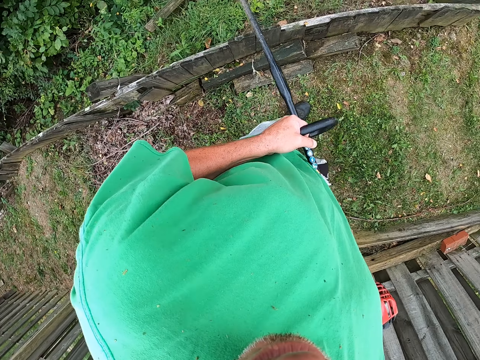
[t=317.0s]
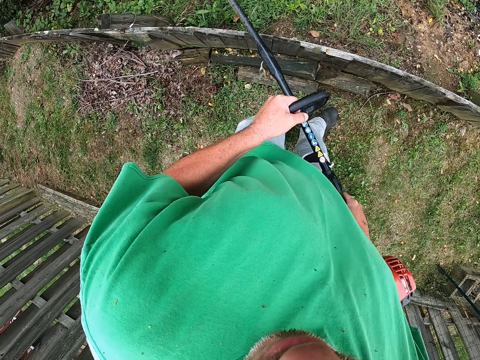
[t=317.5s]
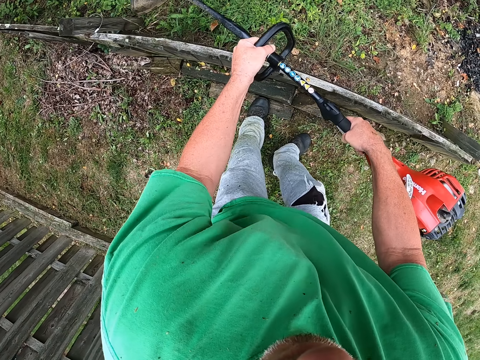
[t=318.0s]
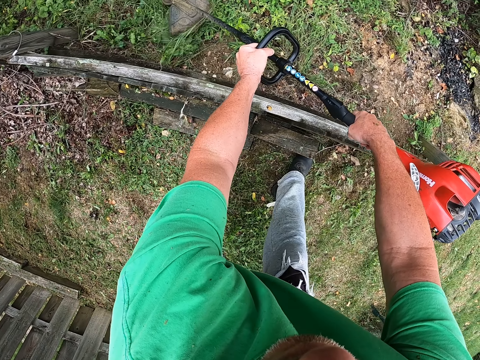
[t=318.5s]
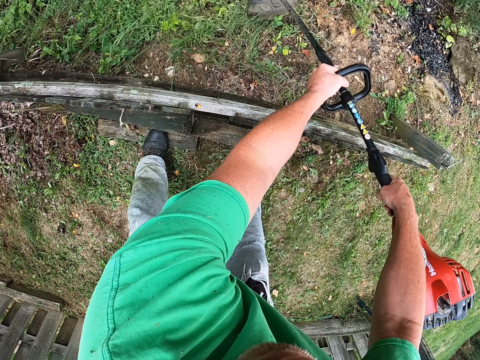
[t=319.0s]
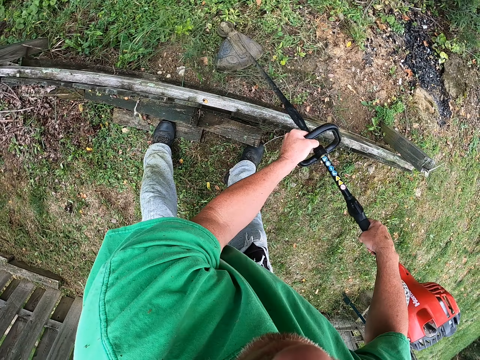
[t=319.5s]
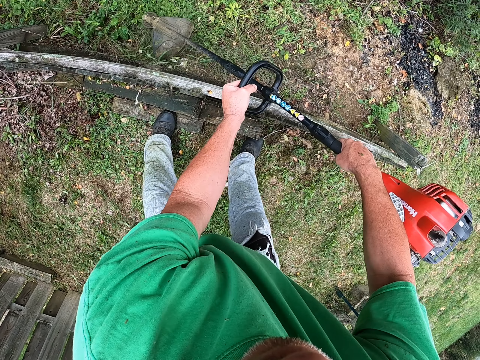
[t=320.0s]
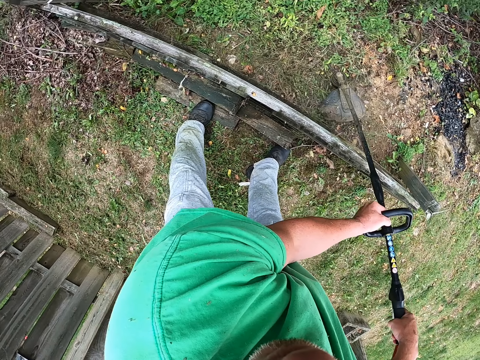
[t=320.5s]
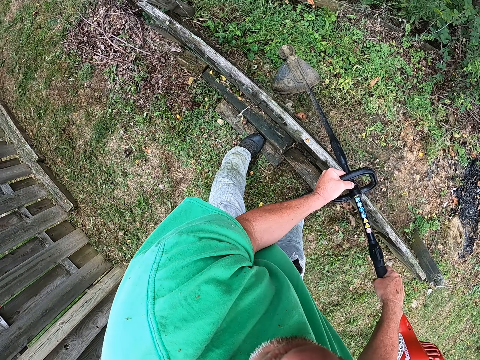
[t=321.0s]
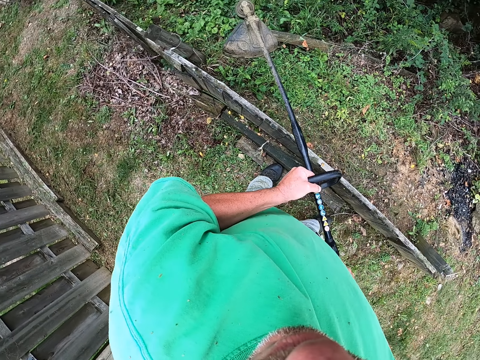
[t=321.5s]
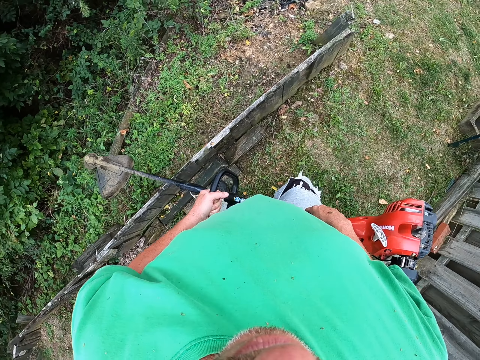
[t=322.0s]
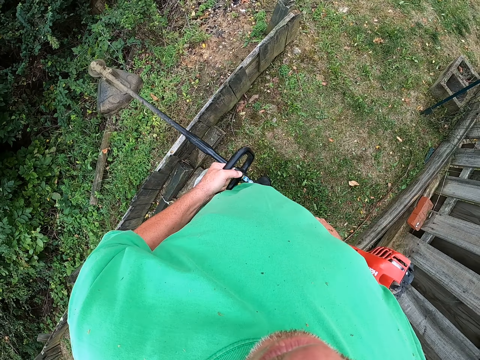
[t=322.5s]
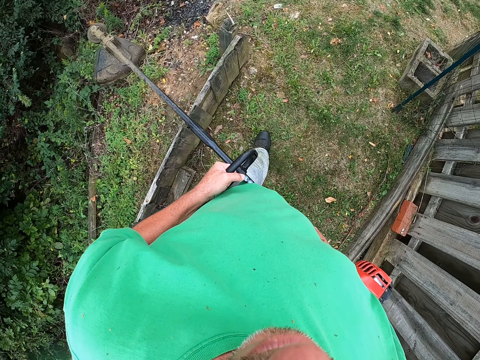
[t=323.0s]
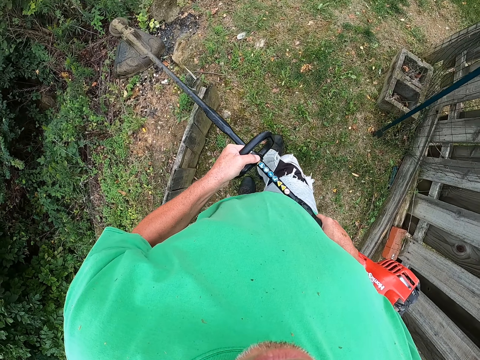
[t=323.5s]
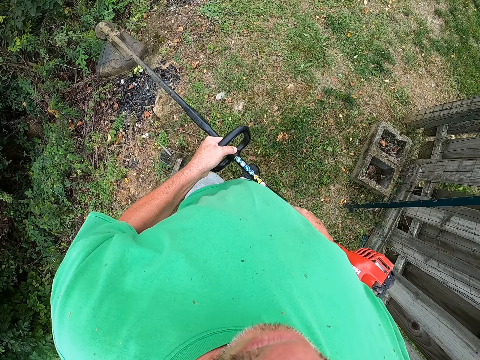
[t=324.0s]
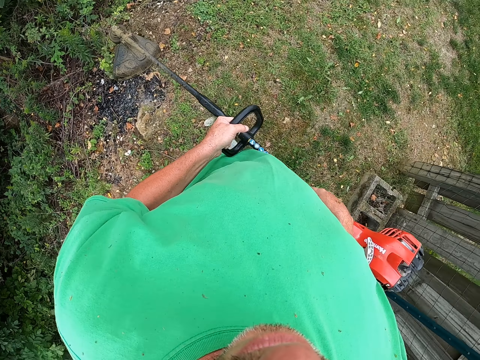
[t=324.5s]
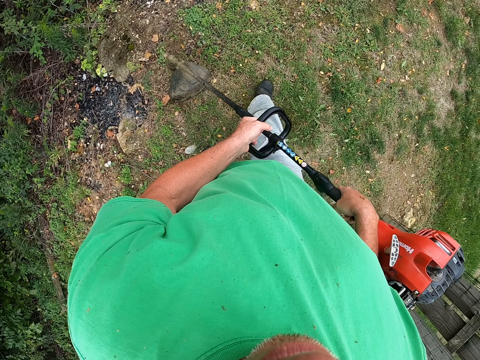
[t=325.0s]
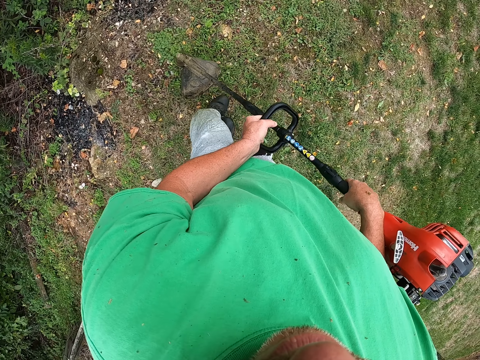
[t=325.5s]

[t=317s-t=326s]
The camera wearer cuts the grass on the ground with a brush cutter. They lift the brush cutter off the grass. They walk around the field.

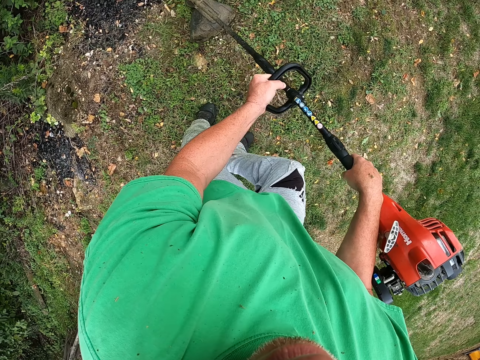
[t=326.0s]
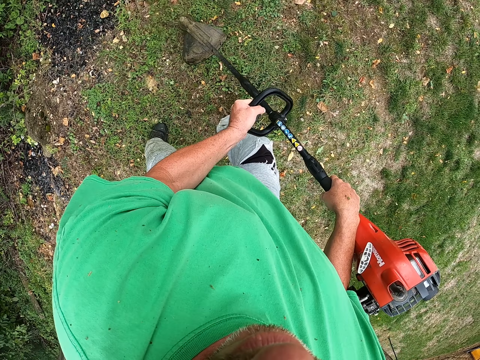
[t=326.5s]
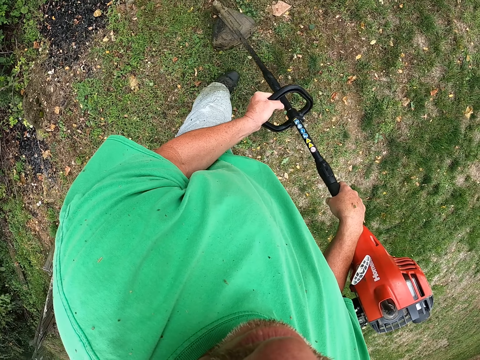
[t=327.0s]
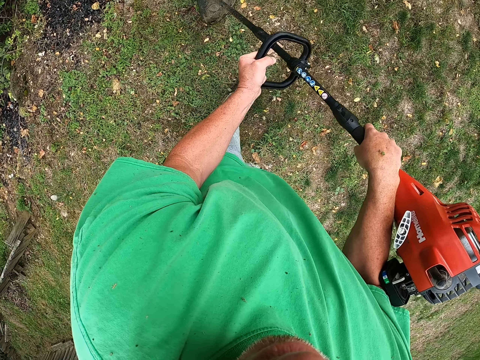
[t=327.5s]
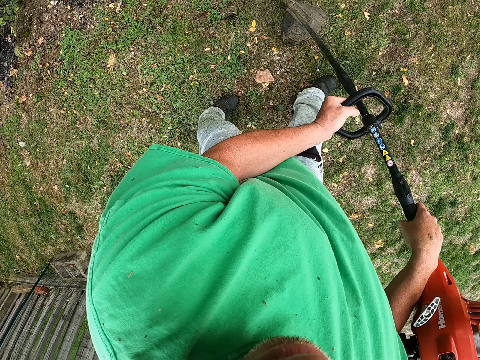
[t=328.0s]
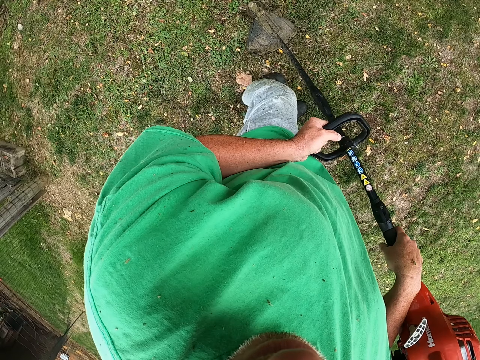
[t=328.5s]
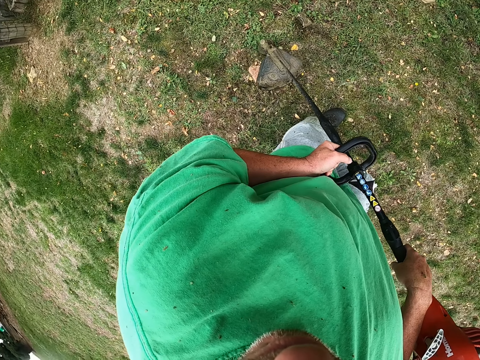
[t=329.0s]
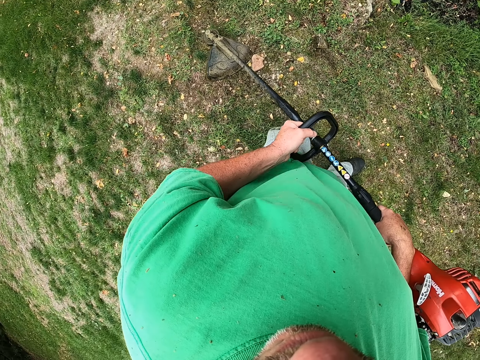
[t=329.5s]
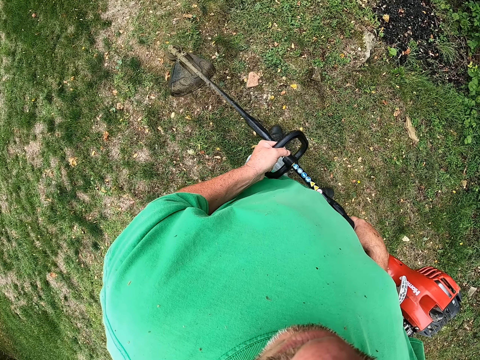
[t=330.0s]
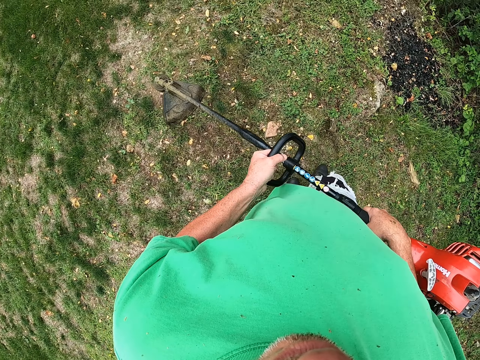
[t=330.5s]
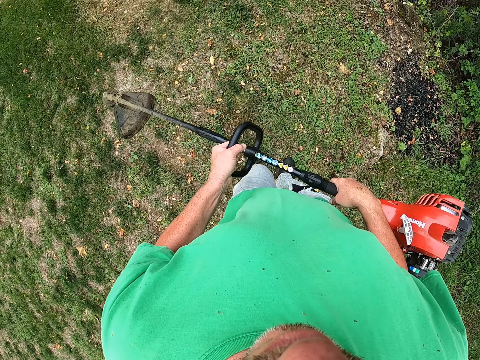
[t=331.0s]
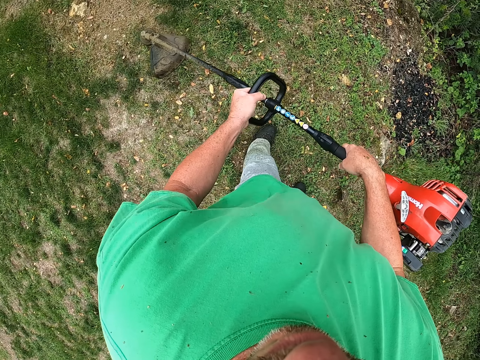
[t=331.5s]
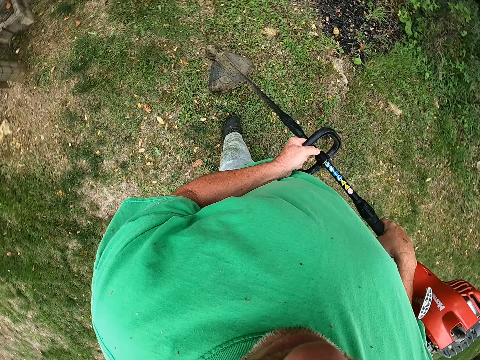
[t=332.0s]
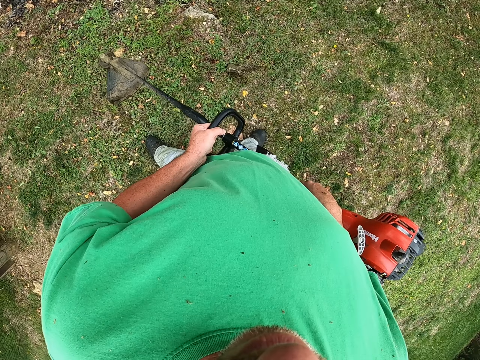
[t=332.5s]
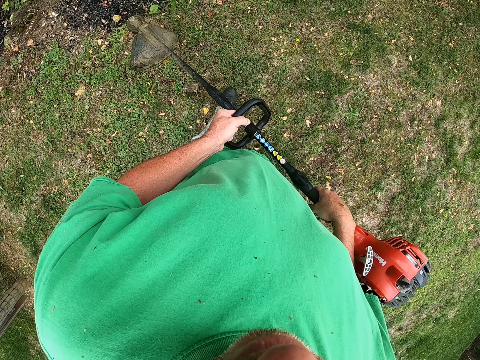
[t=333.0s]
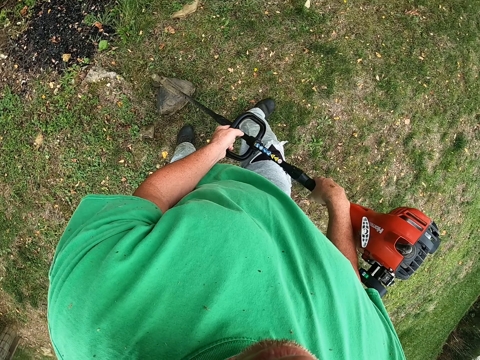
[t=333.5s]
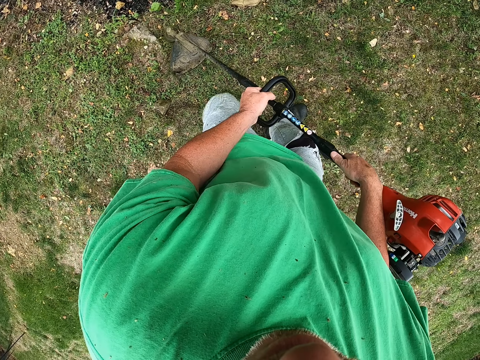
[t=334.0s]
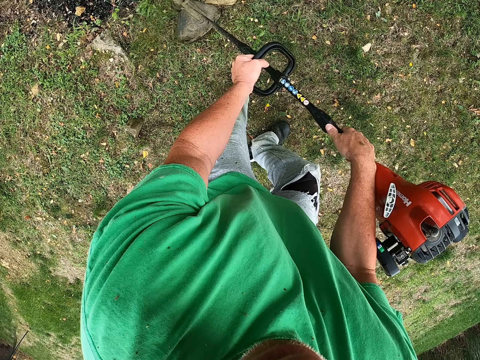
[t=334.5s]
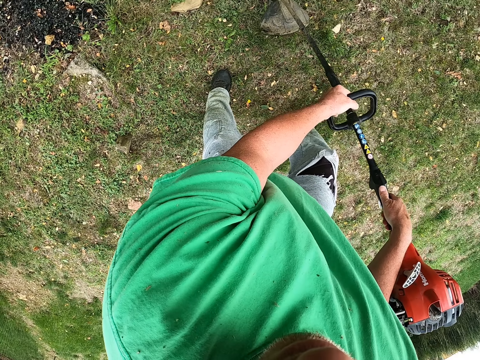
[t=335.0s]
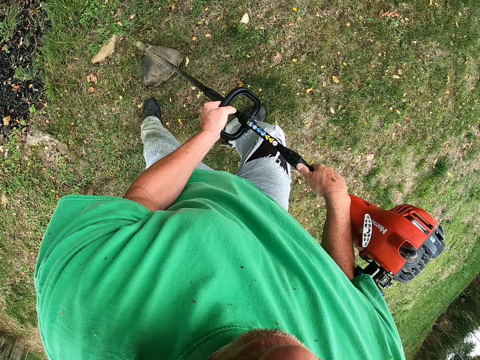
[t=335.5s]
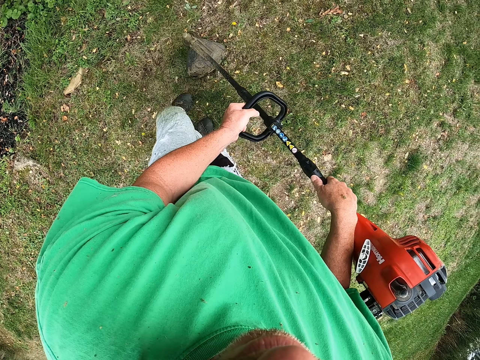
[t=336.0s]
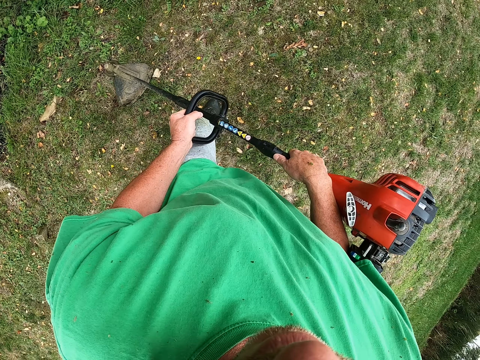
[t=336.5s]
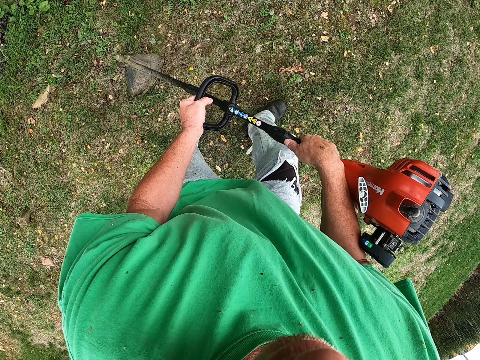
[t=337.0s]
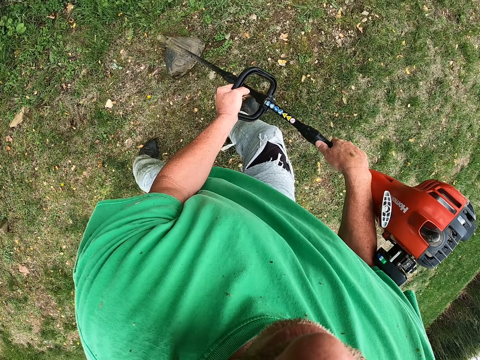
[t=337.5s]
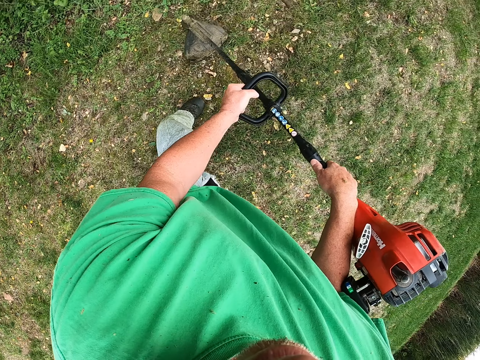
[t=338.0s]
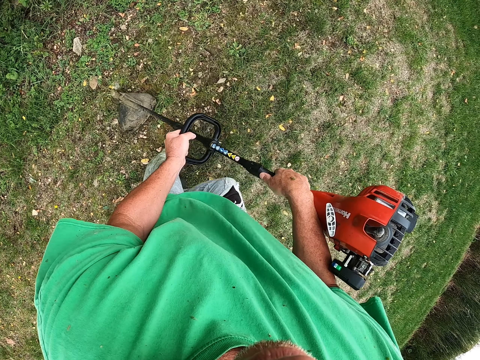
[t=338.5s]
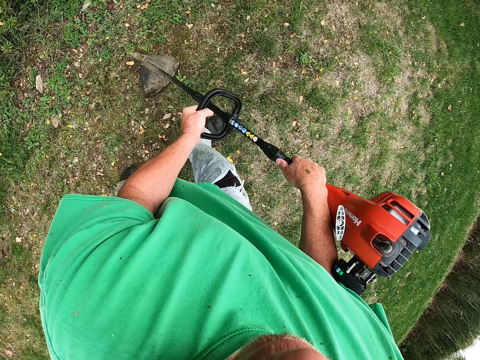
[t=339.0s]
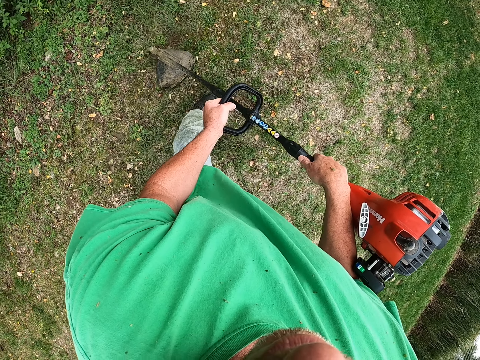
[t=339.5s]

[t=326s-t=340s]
The camera wearer cuts the grass with a brush cutter on the compound. They walk around the field on the compound. They cut the grass with the brush cutter. They walk around the field. They cut the grass with the brush cutter on the compound.

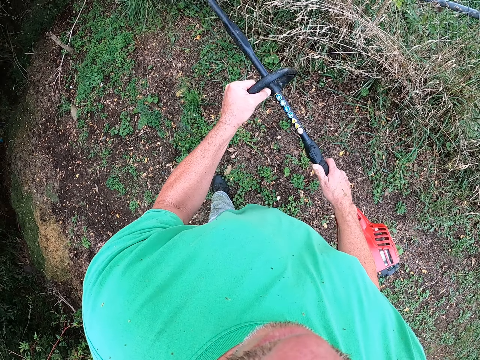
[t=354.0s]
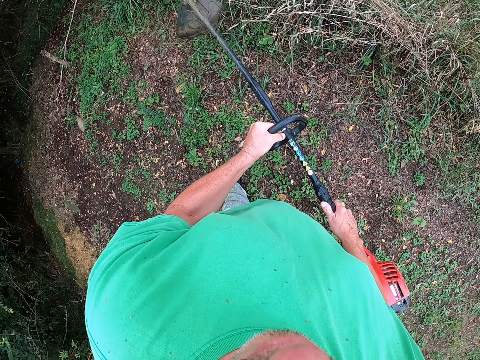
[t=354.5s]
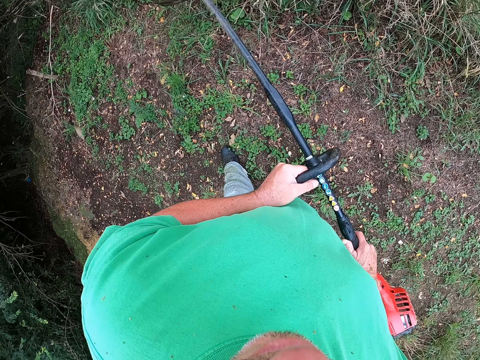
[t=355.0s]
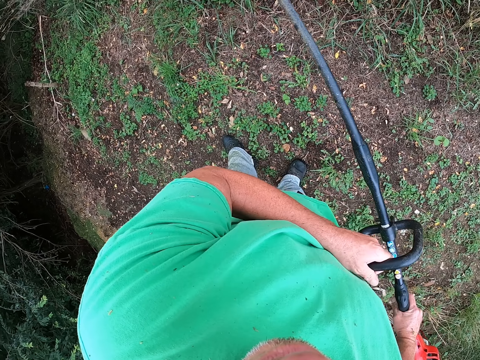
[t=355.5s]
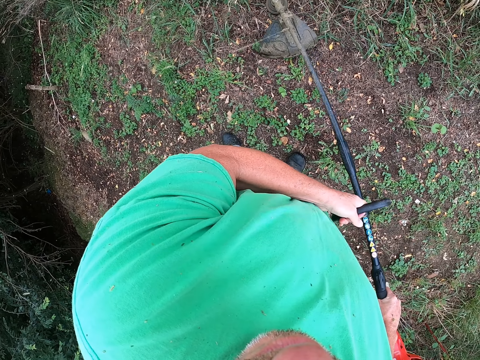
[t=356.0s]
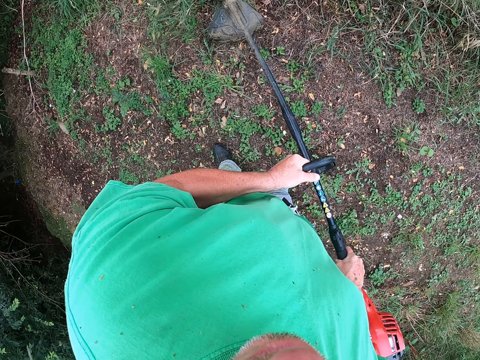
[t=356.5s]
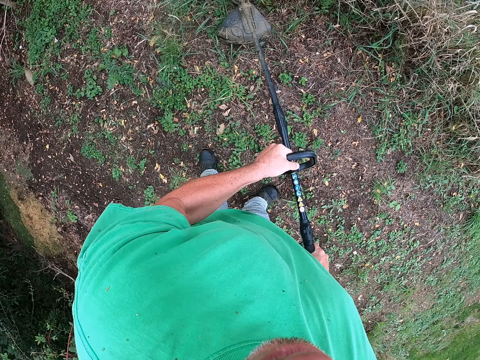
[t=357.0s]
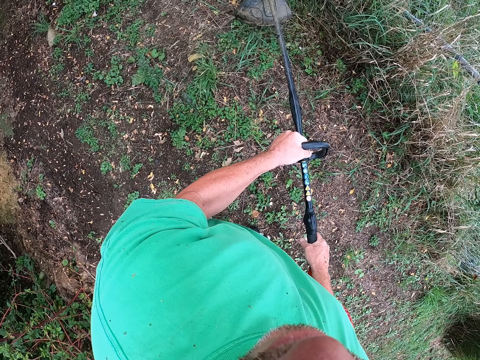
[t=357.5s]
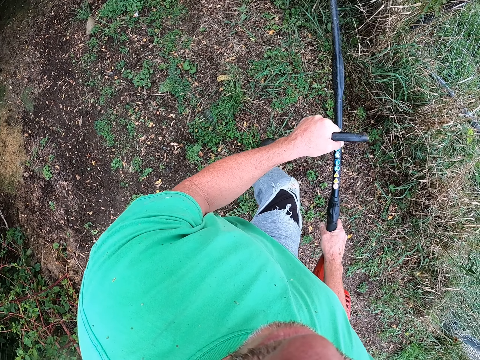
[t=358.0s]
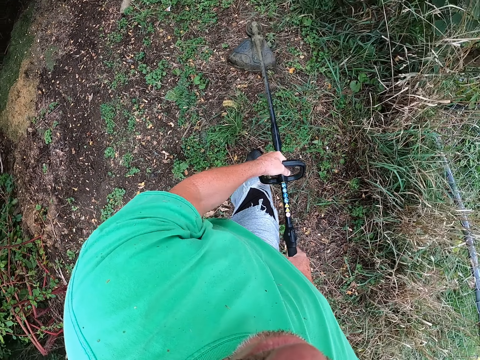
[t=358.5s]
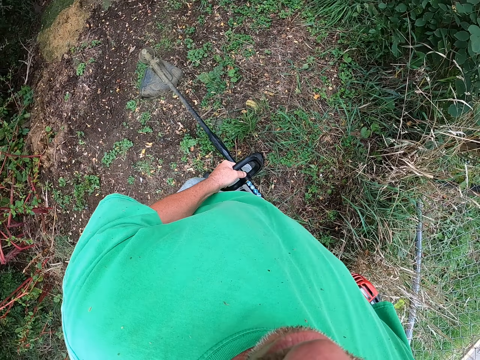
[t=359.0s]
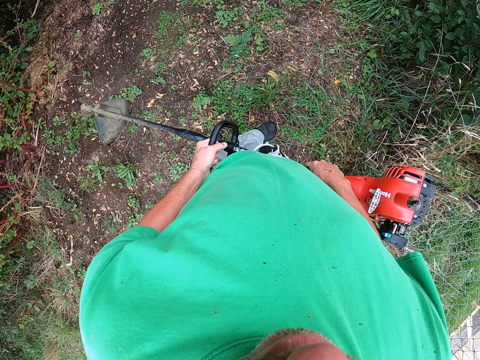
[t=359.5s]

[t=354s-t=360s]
The camera wearer trims grass on the fence.
